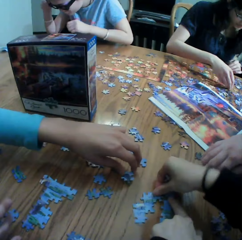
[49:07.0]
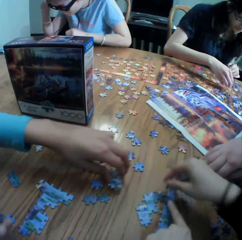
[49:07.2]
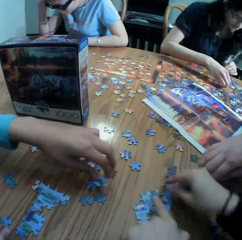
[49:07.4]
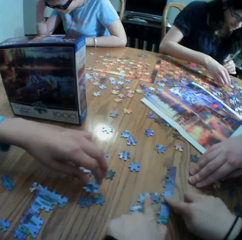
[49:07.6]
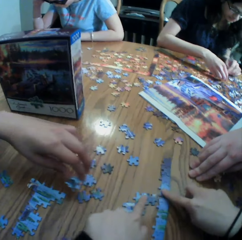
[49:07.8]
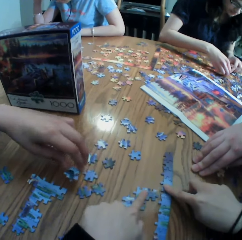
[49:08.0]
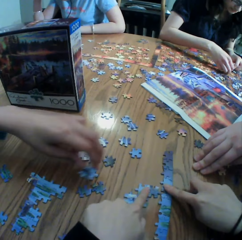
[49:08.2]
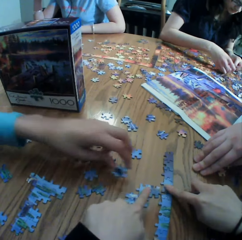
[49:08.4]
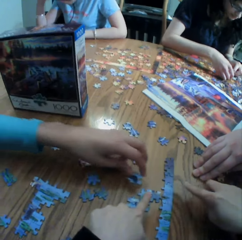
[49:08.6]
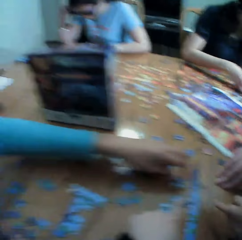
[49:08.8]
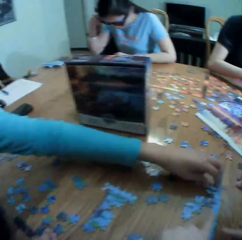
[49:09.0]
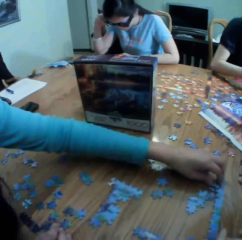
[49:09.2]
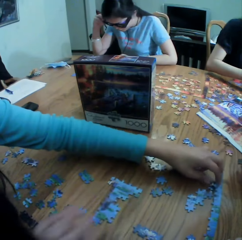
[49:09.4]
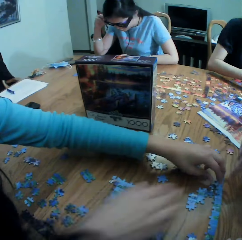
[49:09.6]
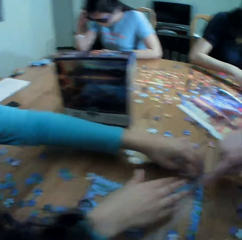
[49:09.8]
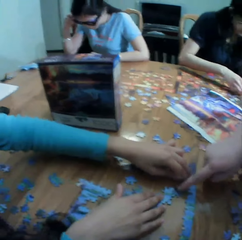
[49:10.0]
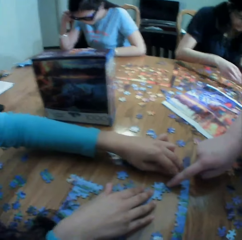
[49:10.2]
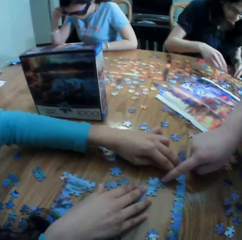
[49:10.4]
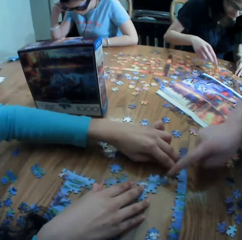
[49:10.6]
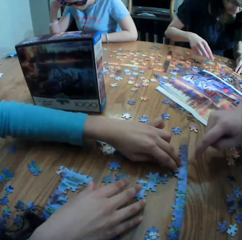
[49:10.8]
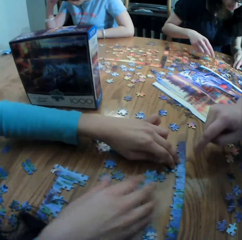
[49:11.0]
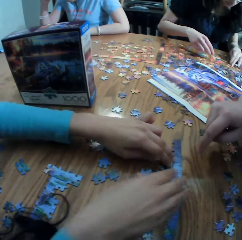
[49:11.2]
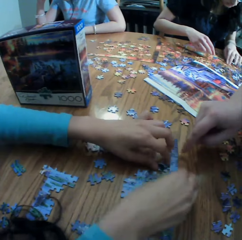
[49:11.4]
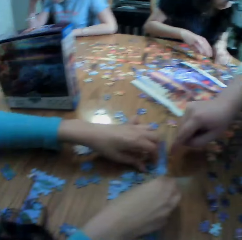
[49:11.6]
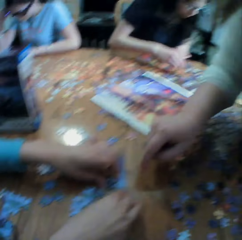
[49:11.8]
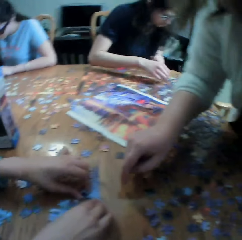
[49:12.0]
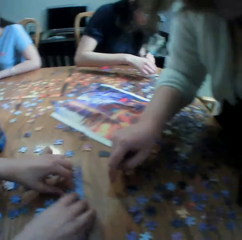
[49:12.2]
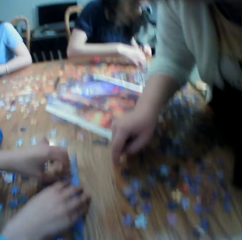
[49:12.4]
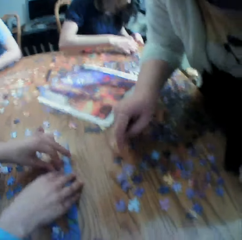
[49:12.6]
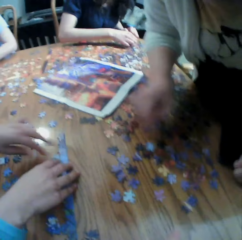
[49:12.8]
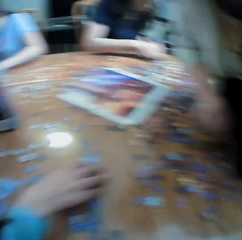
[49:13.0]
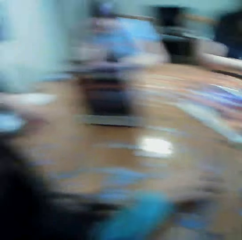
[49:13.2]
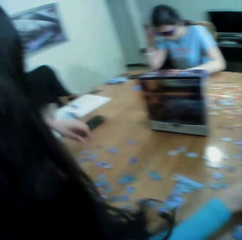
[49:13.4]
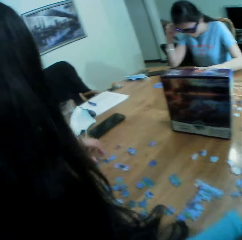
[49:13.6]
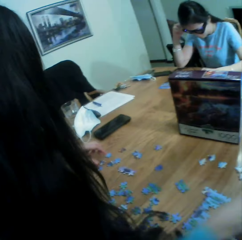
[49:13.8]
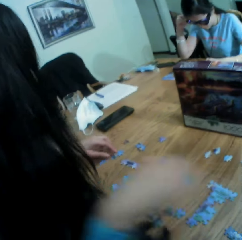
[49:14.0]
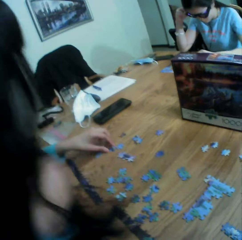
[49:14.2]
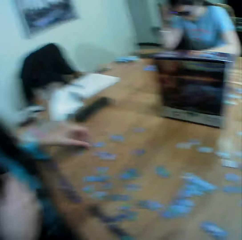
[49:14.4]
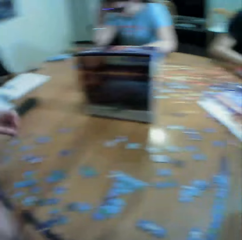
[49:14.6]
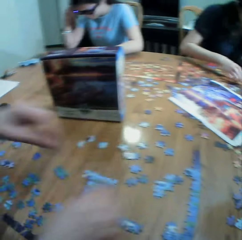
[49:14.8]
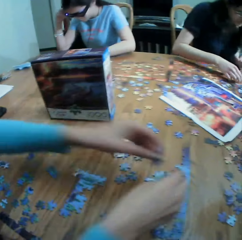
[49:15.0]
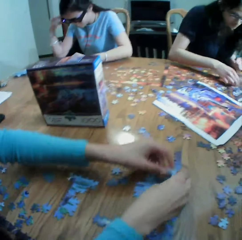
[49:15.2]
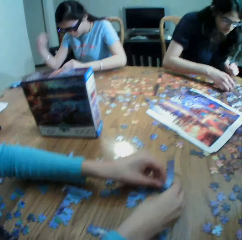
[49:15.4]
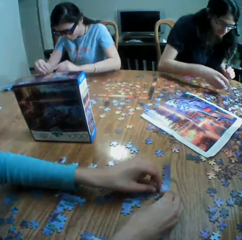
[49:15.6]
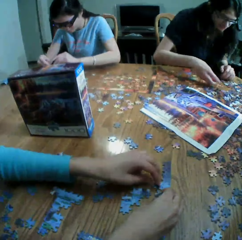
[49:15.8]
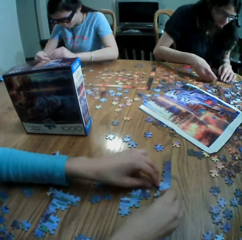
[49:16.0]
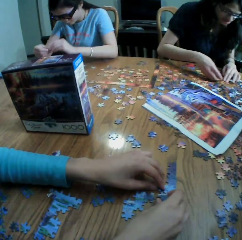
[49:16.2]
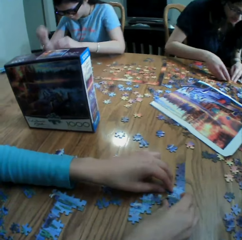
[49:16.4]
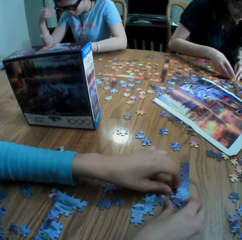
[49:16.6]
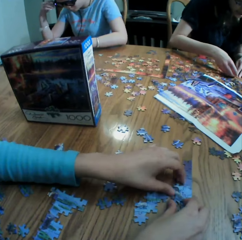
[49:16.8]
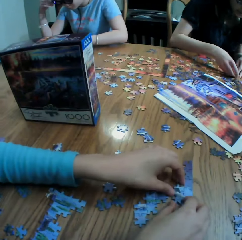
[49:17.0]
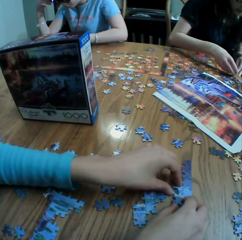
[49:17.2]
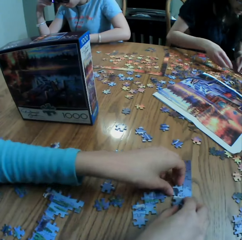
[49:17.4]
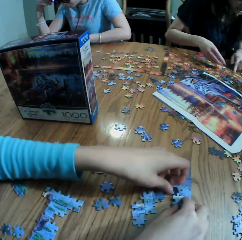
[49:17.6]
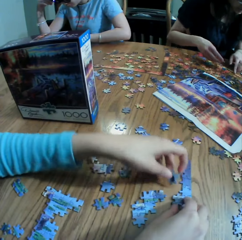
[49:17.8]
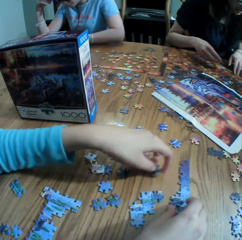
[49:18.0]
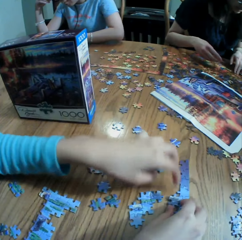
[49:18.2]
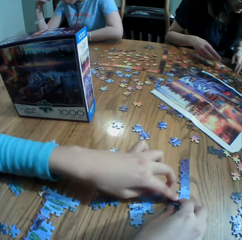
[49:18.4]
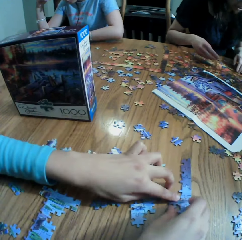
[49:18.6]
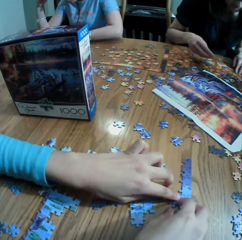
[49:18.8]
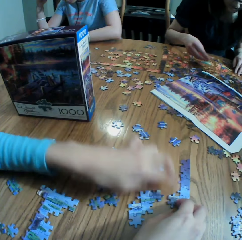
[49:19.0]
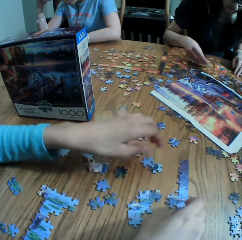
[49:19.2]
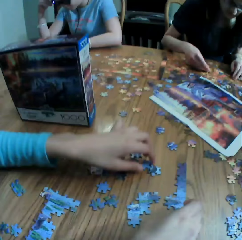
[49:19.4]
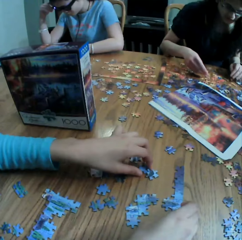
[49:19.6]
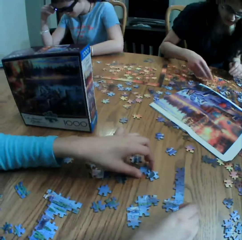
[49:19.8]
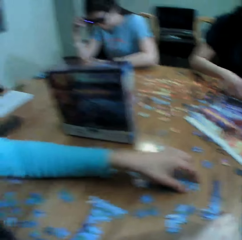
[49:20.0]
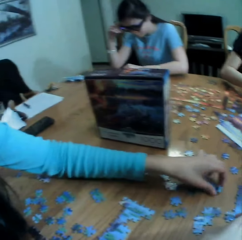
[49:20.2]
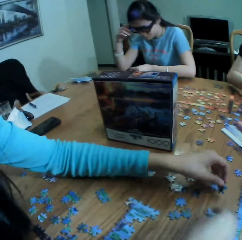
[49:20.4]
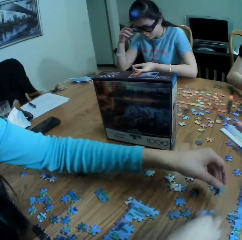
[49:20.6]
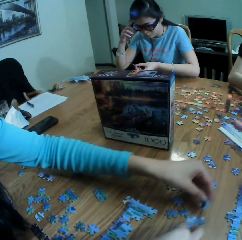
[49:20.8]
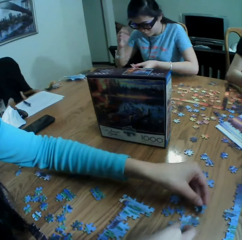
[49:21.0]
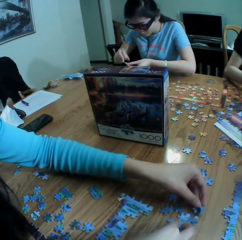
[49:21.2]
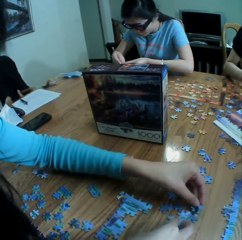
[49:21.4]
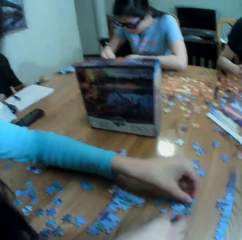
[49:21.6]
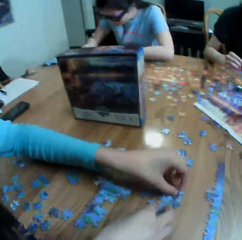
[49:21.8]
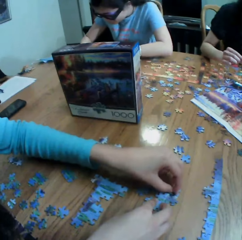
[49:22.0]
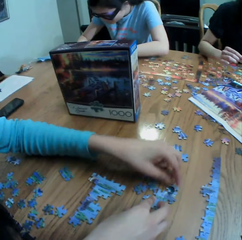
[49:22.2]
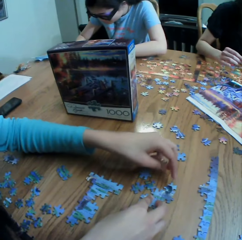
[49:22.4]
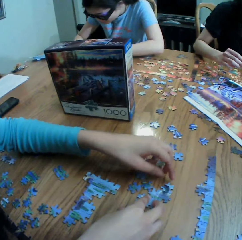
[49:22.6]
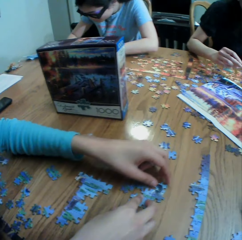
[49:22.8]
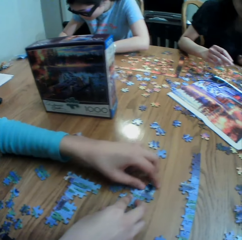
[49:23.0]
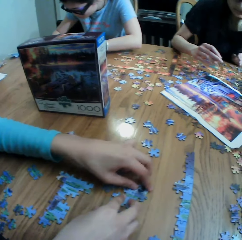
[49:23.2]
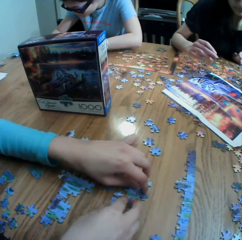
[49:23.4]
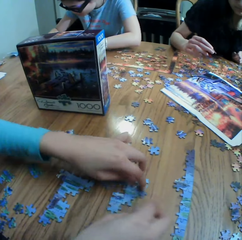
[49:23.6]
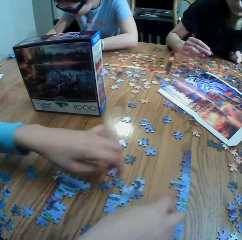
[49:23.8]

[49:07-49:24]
A person arranges the paper puzzle. A lady points at a jigsaw puzzle piece. The person picks up the paper puzzle. The person arranges the paper puzzle. Another lady plays the jigsaw puzzle. The person drops the paper puzzle. The person arranges the paper puzzle. The person picks up the paper puzzle. The person arranges the paper puzzle.

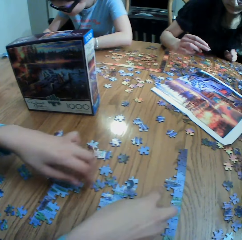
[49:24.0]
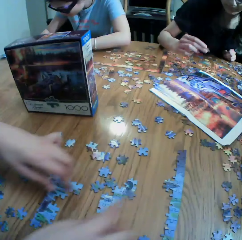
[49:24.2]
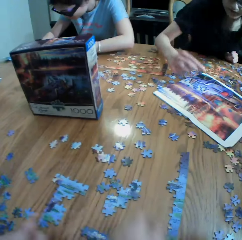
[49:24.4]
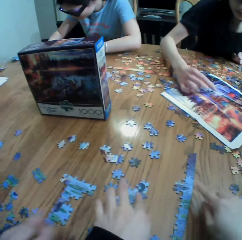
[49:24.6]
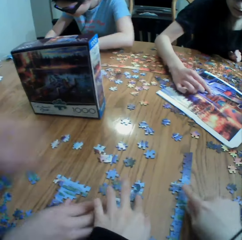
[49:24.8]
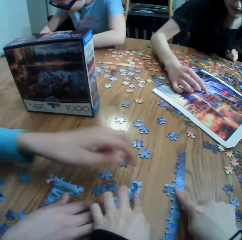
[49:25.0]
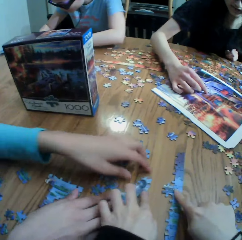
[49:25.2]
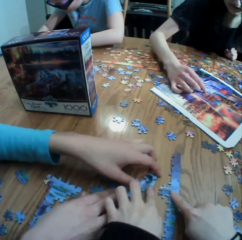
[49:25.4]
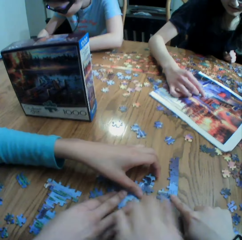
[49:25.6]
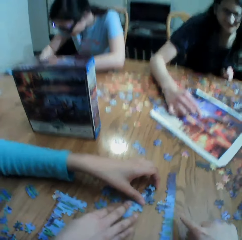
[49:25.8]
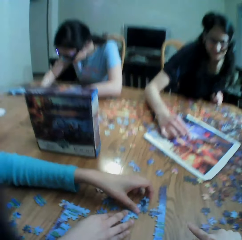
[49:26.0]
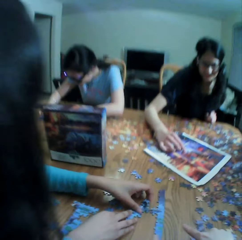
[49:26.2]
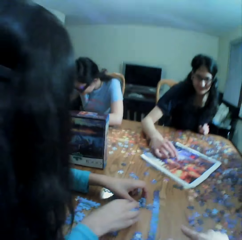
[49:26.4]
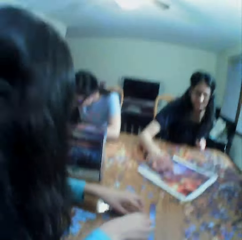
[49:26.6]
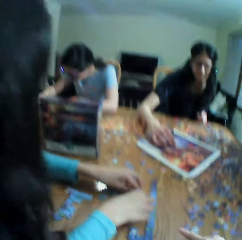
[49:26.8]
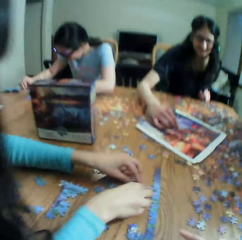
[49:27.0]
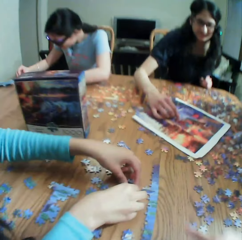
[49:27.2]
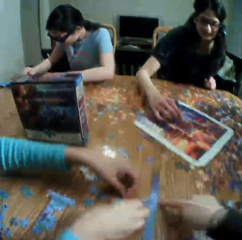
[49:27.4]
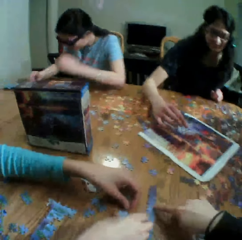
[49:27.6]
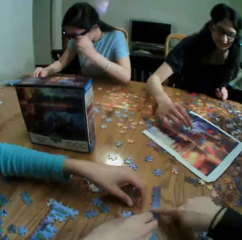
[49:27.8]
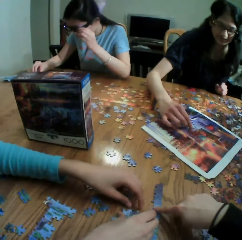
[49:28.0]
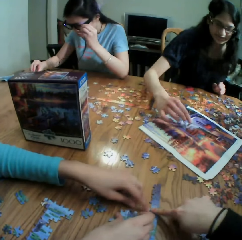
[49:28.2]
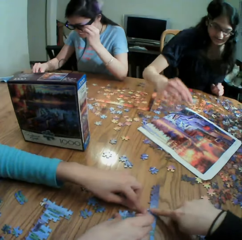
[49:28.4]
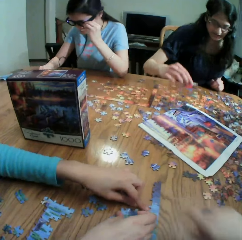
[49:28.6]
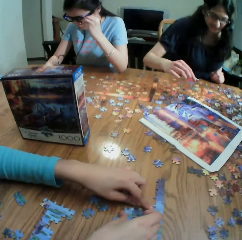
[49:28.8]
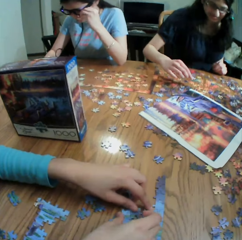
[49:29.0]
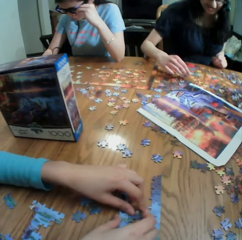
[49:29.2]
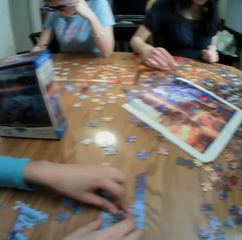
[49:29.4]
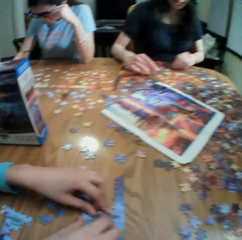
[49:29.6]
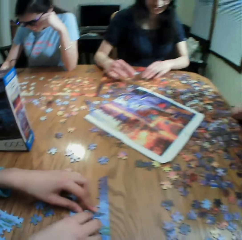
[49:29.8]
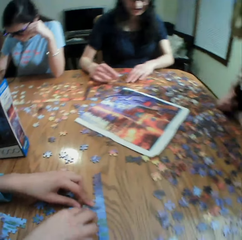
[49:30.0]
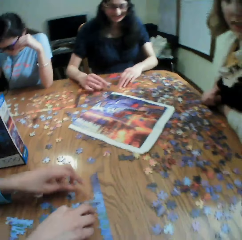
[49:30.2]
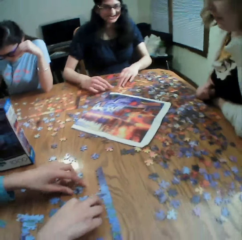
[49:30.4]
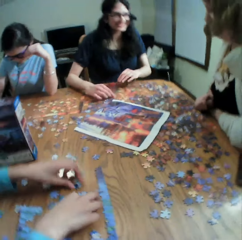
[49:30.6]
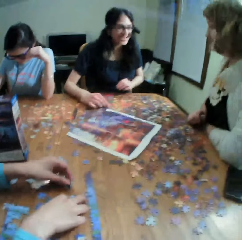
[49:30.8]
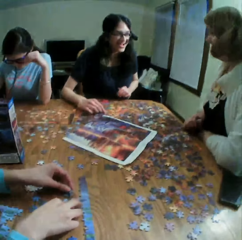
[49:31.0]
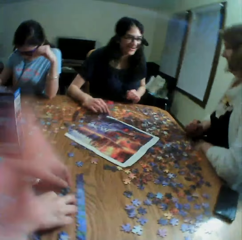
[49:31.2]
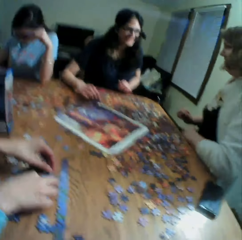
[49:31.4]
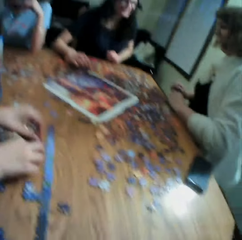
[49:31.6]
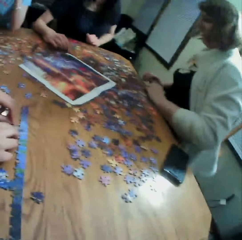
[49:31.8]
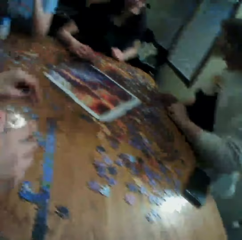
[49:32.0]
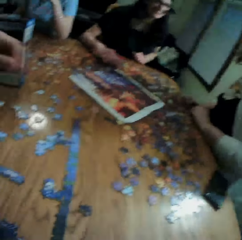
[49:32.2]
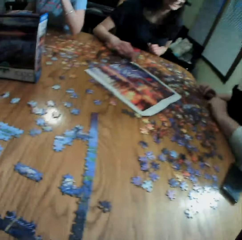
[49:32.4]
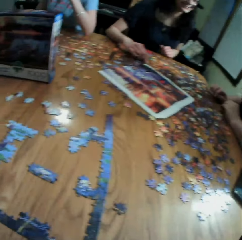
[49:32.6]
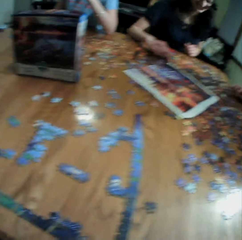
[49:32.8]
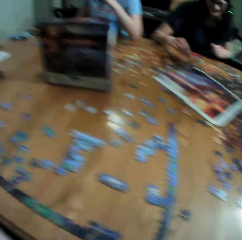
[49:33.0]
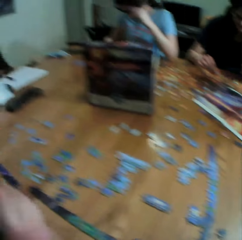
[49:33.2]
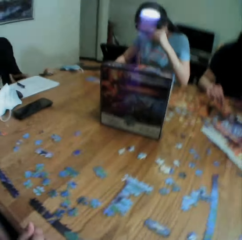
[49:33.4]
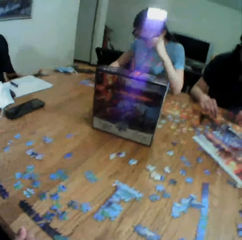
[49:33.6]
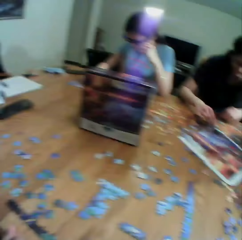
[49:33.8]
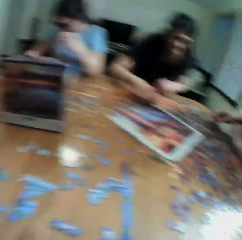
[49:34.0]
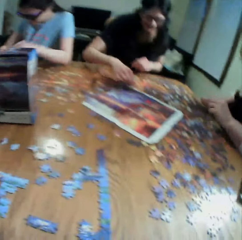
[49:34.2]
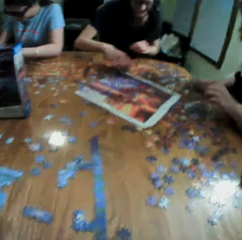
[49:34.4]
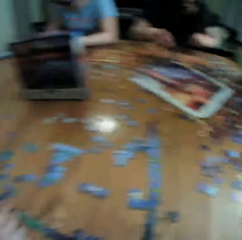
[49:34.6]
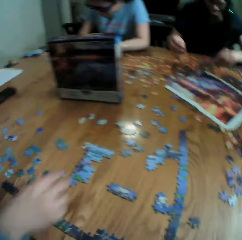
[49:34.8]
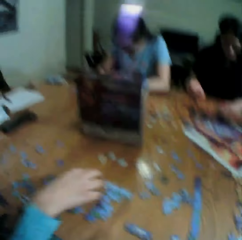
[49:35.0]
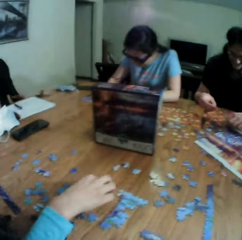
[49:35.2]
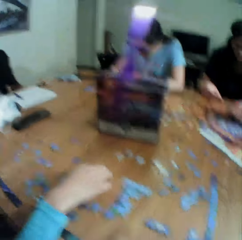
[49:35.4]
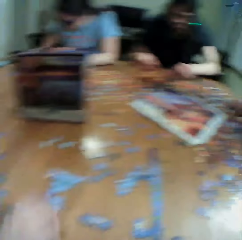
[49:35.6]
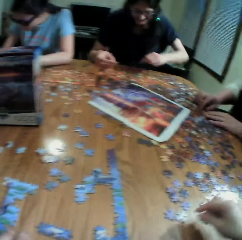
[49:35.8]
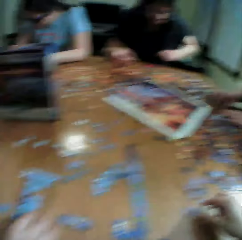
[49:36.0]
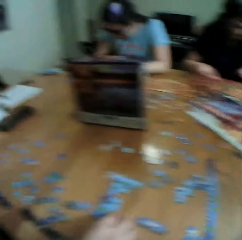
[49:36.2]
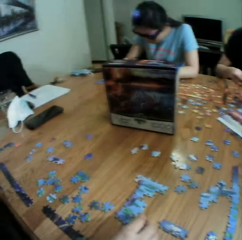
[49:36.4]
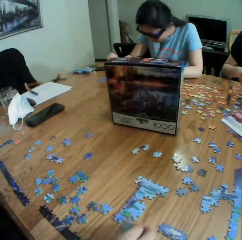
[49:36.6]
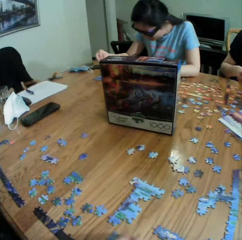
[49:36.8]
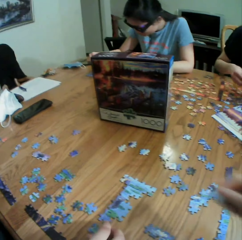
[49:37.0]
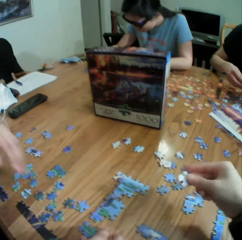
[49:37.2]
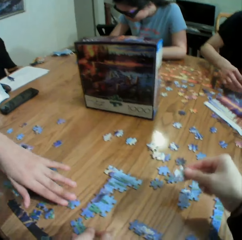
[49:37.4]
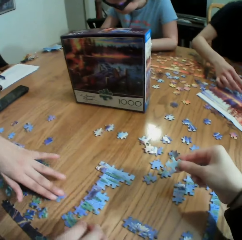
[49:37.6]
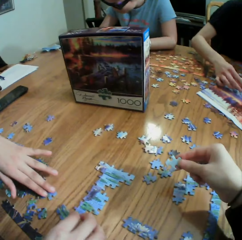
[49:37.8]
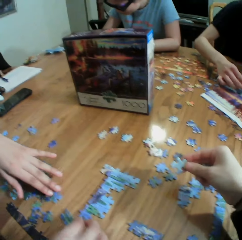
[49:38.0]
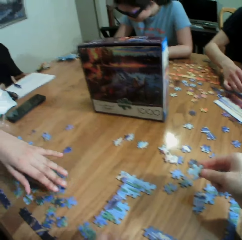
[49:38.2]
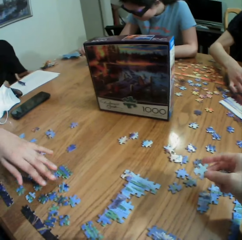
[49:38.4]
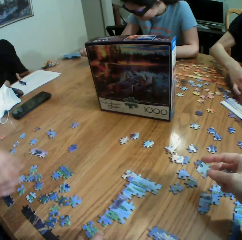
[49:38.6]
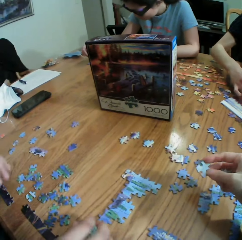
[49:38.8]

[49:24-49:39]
The camera wearer points at the paper puzzle. A person arranges the paper puzzle. Another person moves the paper puzzle. The camera wearer looks around a table. The first person picks up the paper puzzle. The camera wearer looks around the table. They stare at the paper puzzle.
